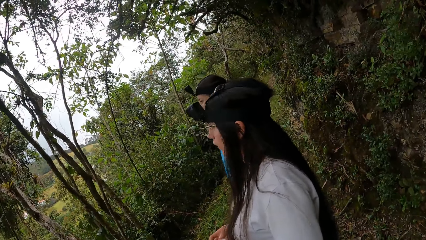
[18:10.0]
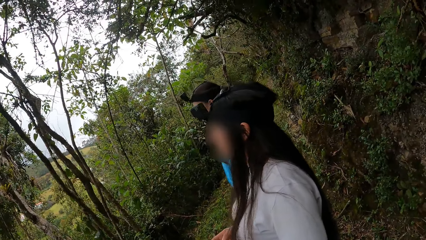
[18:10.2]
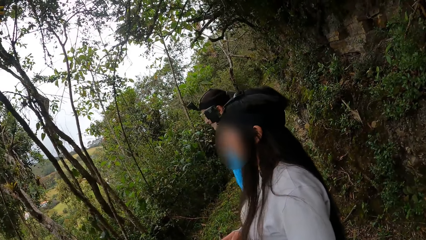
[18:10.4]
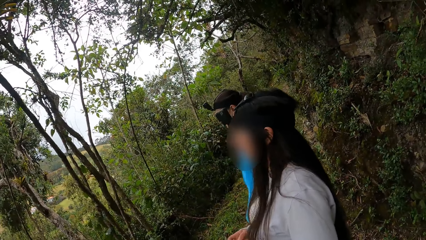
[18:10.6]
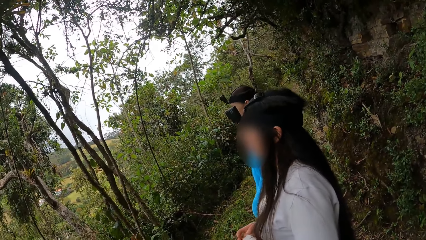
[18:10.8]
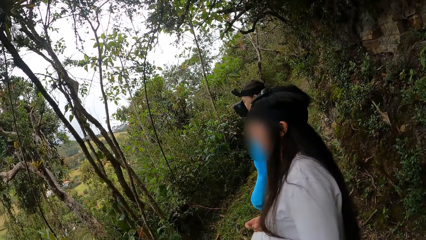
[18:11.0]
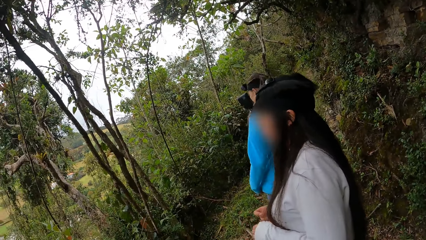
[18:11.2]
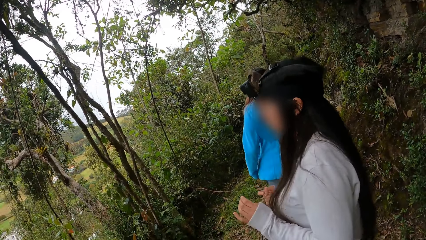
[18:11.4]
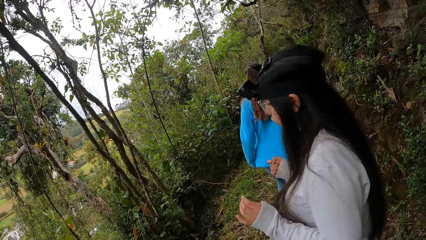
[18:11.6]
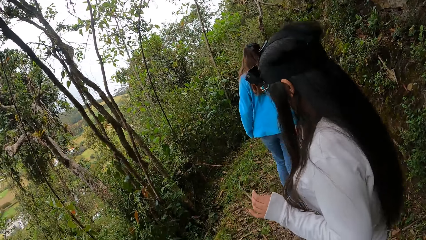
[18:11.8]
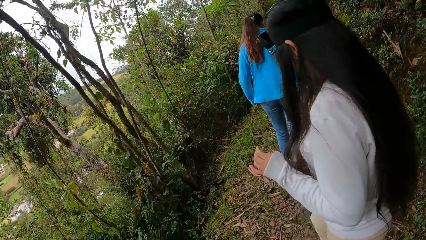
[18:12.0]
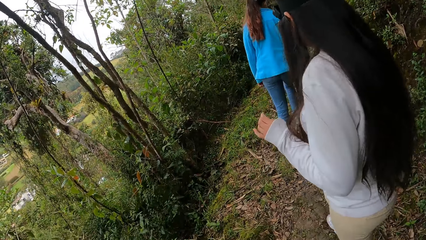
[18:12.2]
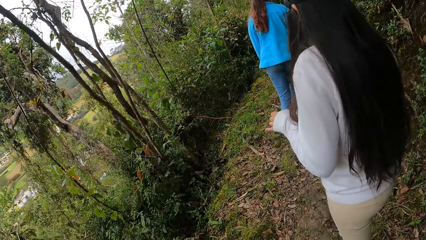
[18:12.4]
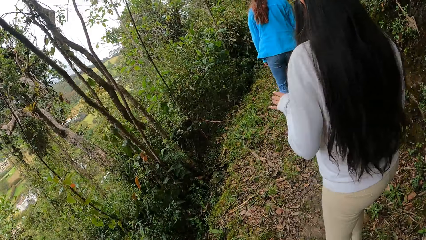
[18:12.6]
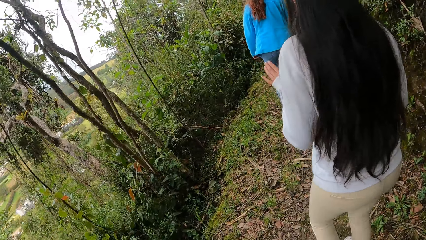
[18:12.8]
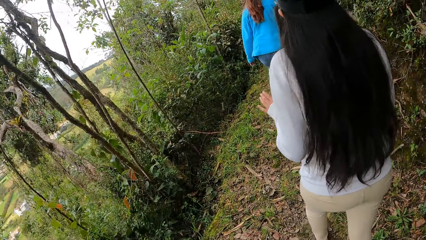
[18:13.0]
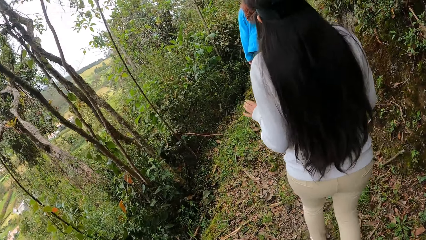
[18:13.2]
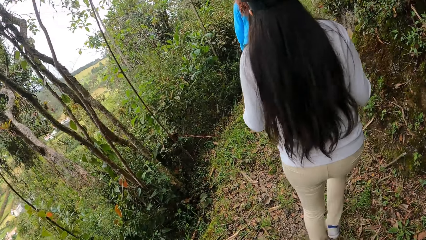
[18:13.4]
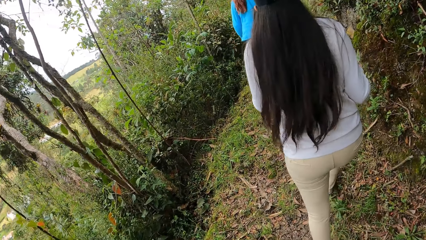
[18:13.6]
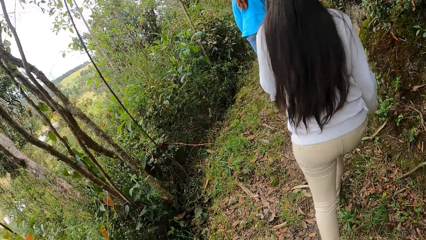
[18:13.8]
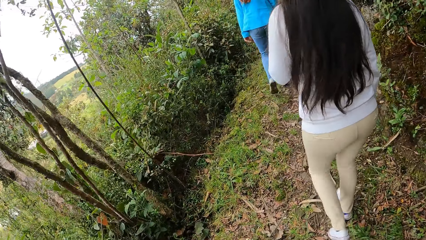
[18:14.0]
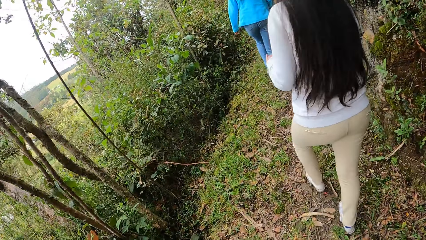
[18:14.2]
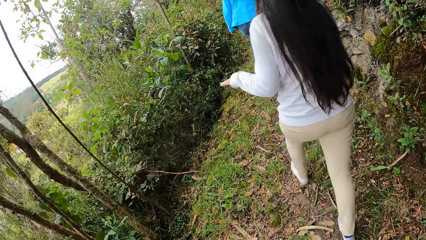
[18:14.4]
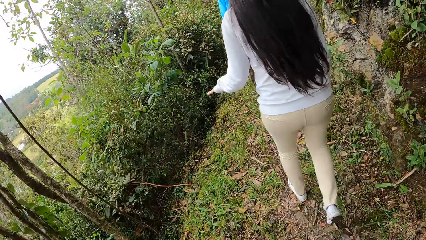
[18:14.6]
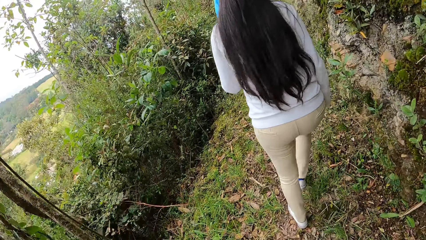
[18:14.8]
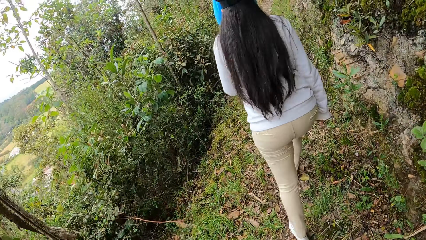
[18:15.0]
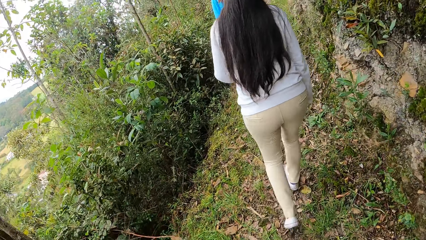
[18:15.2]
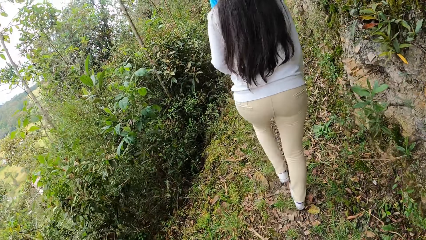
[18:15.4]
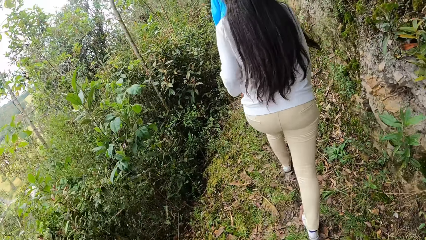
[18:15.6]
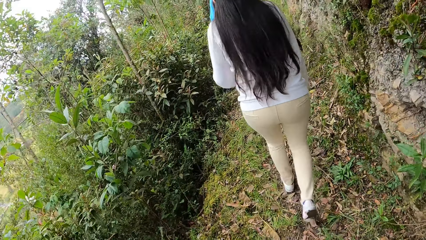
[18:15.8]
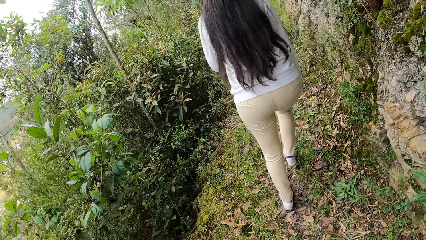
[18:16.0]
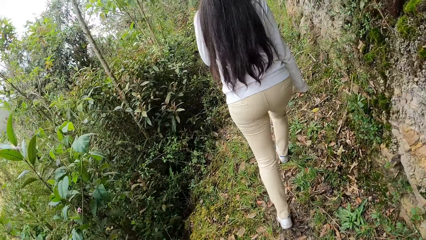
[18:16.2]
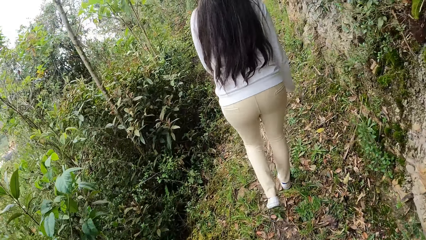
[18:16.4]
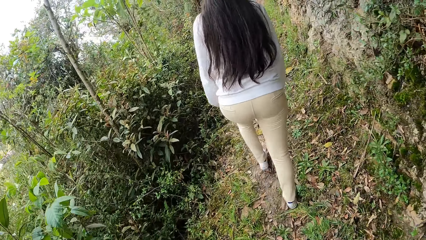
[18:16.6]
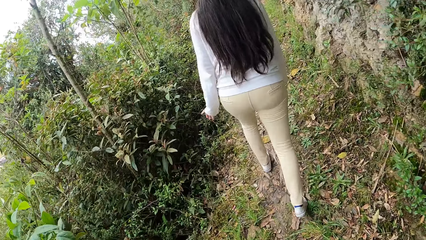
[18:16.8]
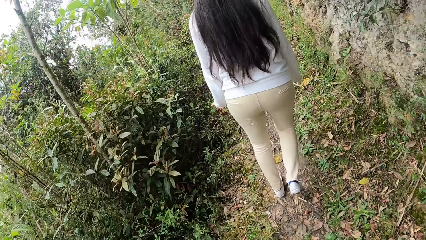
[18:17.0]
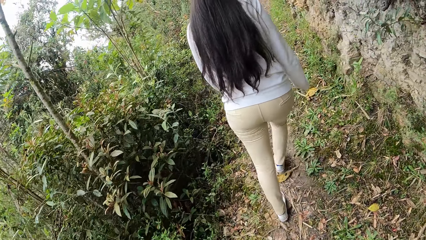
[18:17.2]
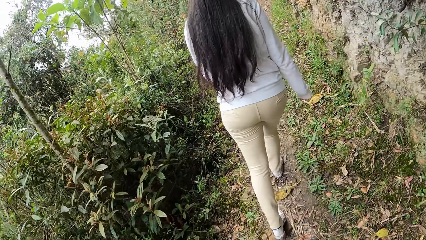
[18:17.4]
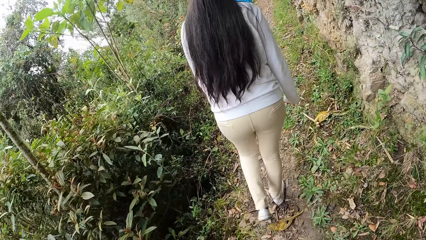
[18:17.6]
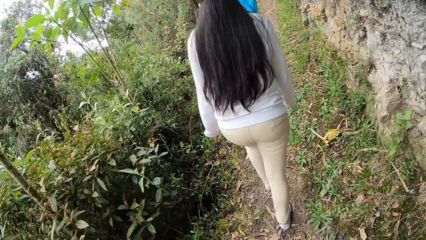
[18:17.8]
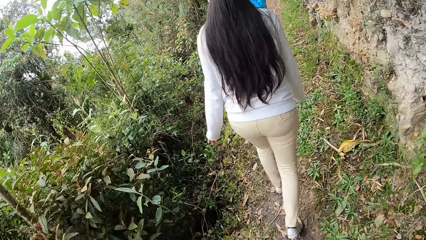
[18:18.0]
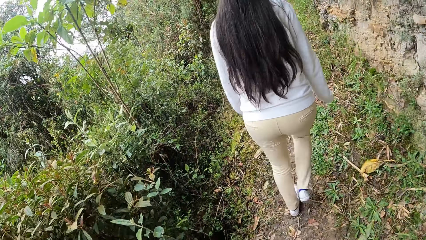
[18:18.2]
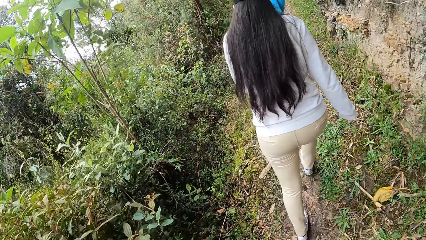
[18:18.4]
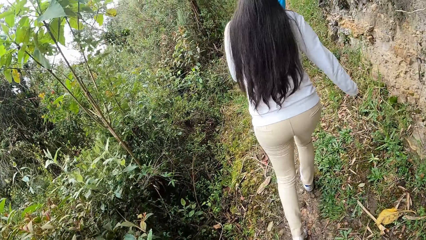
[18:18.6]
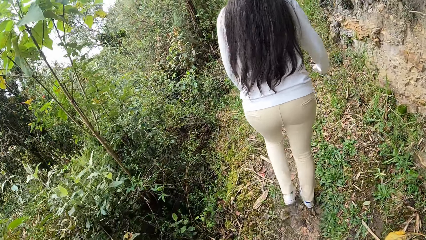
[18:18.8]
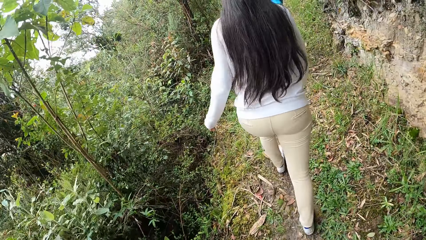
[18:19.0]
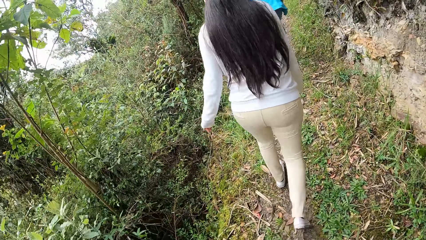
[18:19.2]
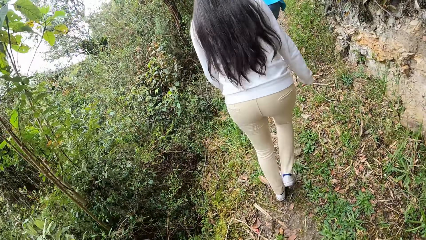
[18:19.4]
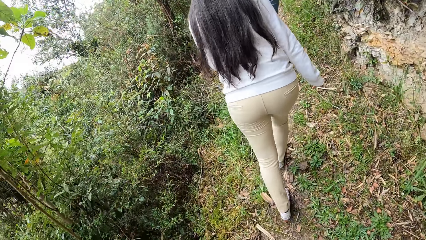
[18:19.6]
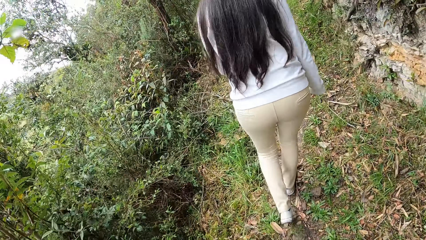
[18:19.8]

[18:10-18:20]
The woman walks along the trail road in the forest. Another woman walks along the trail road in the forest. The camera wearer walks along the trail road in the forest.

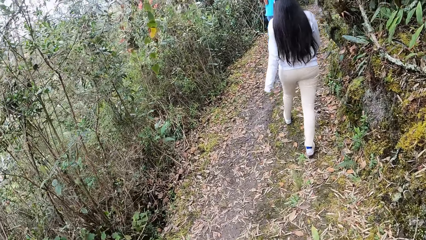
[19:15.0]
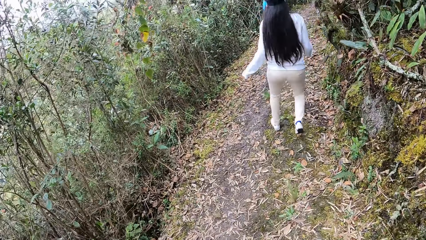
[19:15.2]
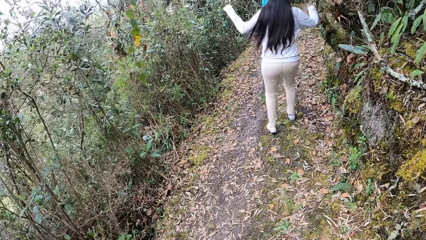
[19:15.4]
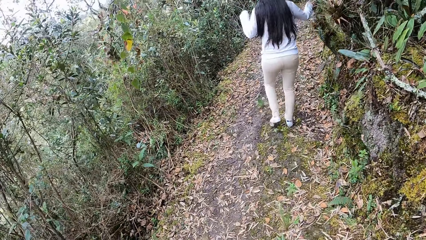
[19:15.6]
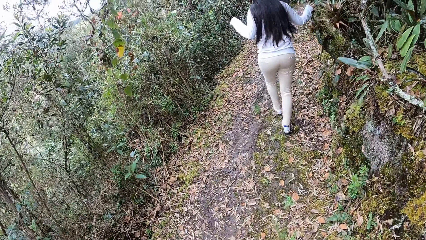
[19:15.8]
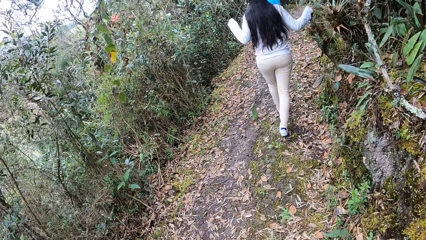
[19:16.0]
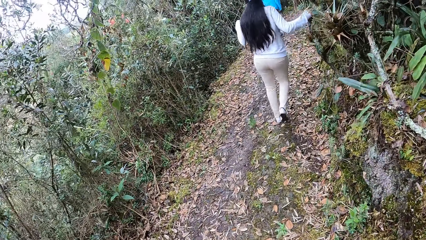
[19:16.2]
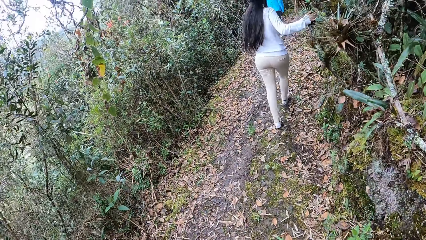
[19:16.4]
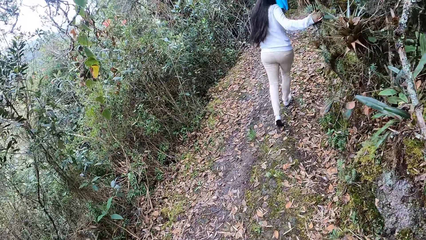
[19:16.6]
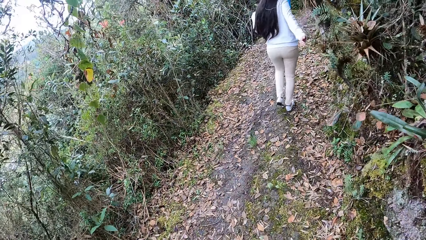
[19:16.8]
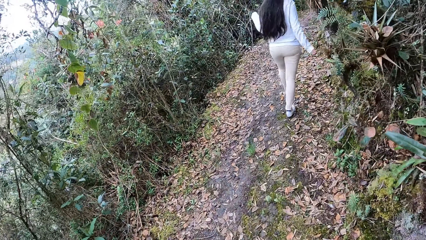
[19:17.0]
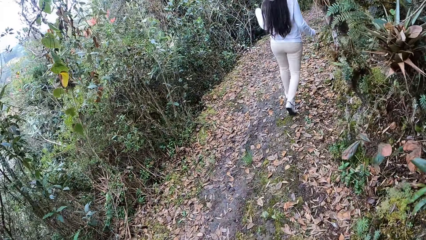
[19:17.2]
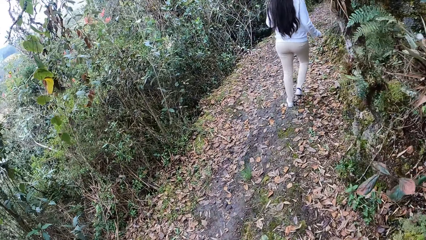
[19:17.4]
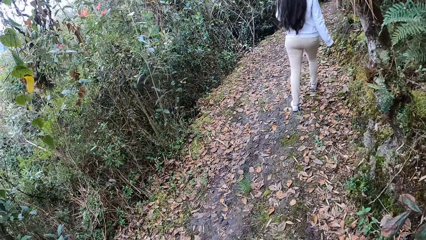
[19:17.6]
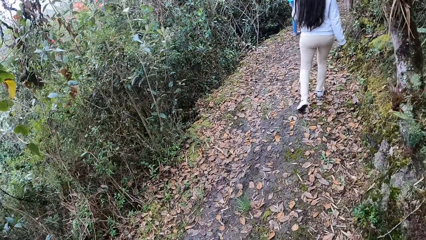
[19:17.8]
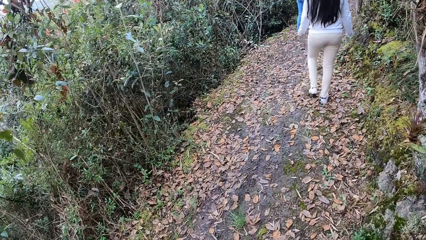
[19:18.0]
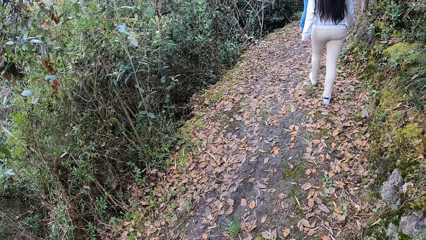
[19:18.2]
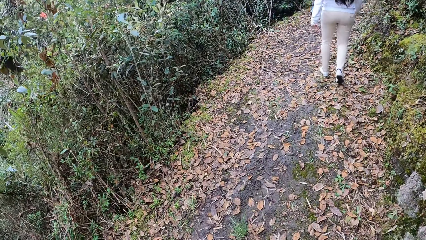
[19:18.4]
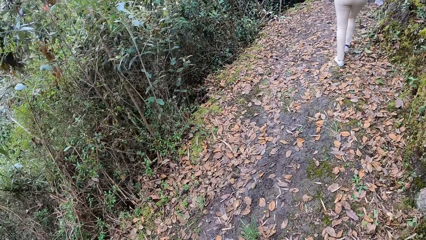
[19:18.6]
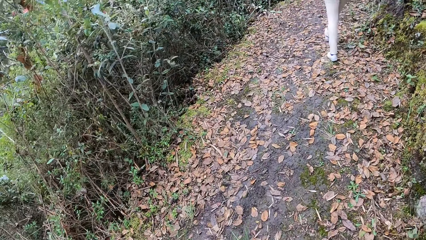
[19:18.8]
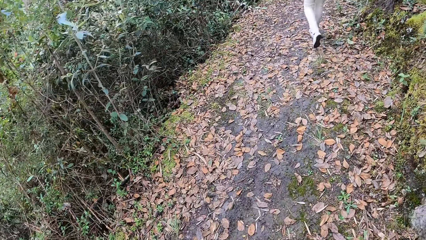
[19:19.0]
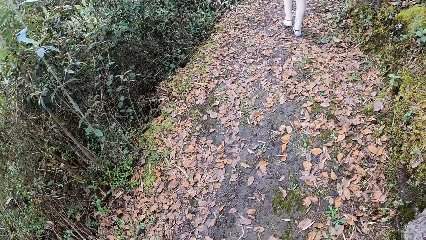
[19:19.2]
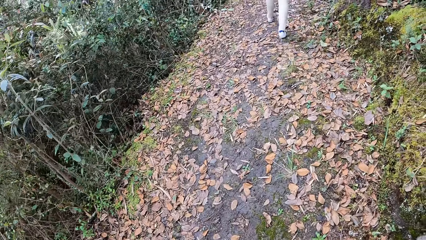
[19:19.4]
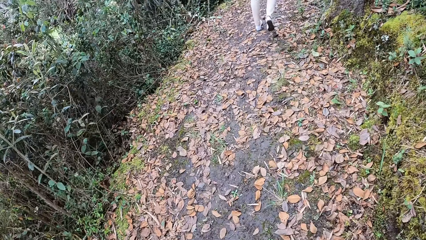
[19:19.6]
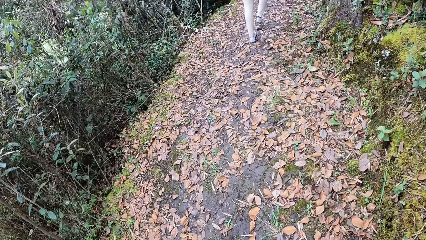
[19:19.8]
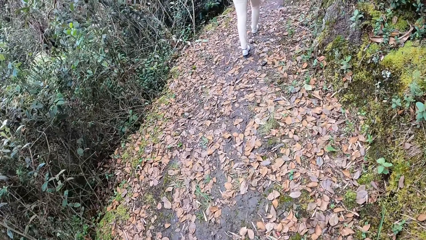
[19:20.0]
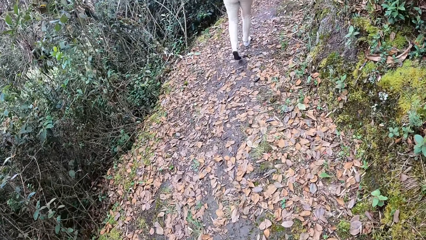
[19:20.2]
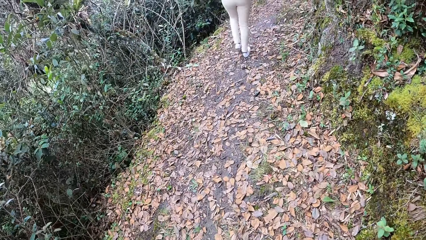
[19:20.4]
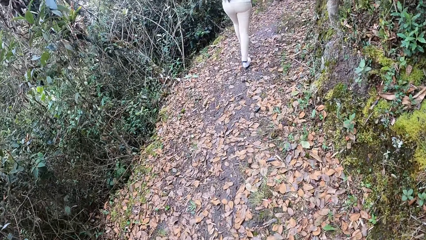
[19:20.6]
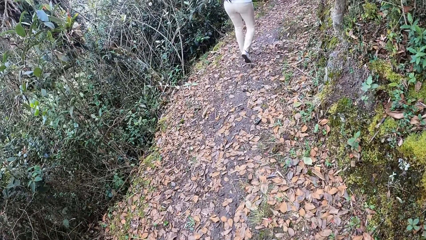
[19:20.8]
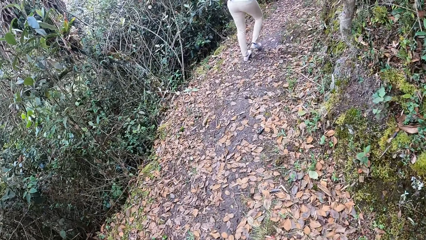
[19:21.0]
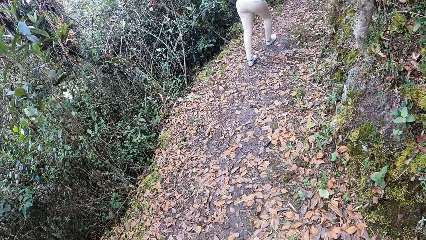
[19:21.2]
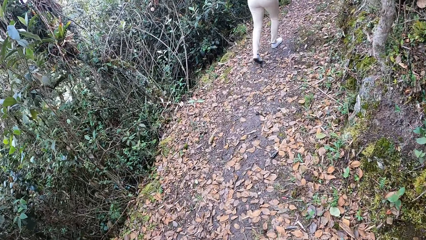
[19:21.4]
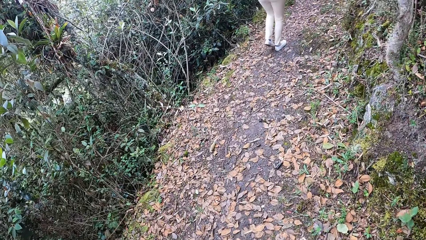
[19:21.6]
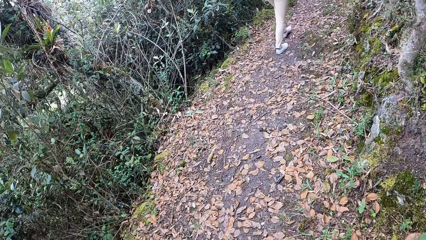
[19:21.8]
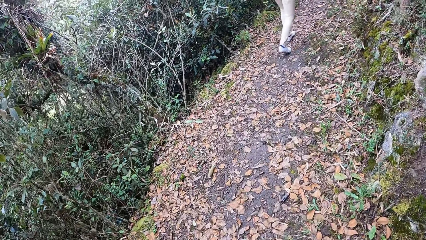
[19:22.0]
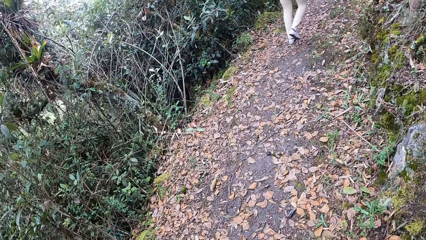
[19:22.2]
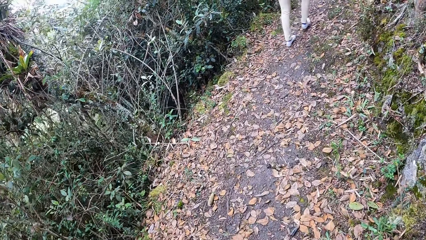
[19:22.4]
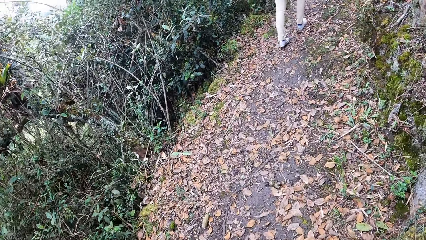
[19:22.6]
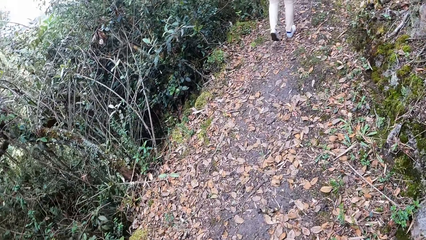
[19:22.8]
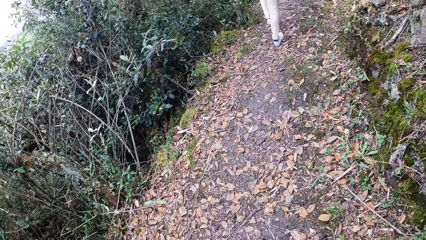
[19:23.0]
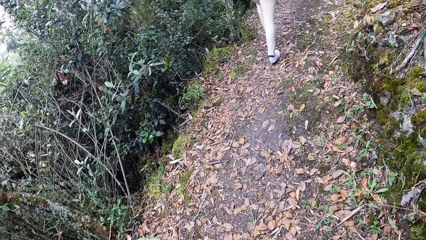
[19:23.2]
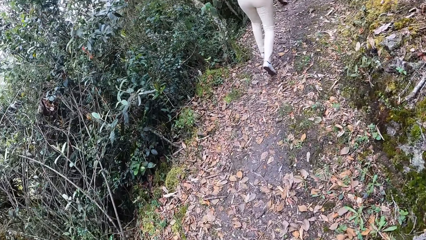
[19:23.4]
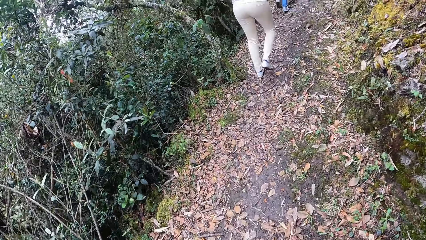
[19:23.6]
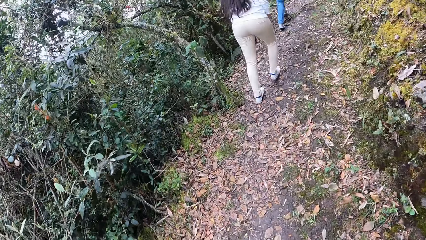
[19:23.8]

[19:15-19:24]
The woman touches a tree with her right hand.
